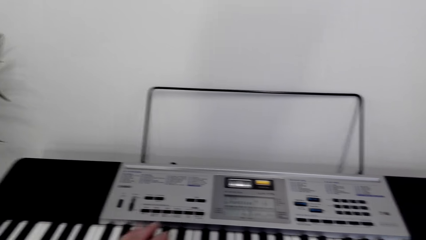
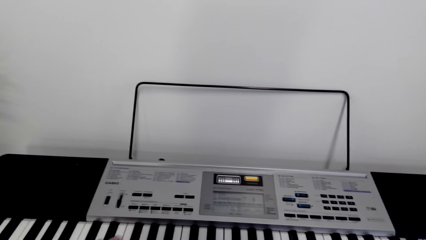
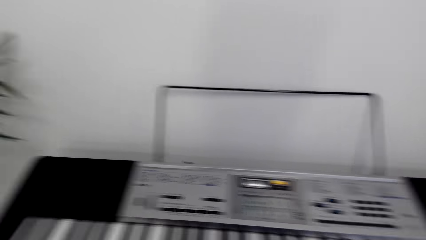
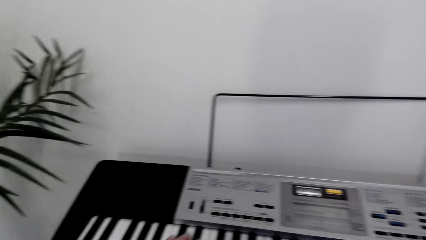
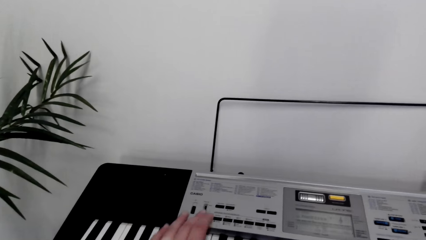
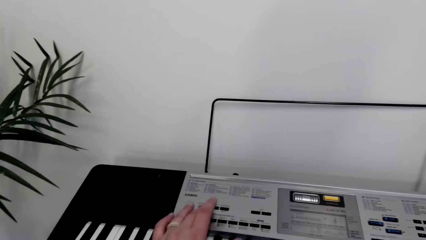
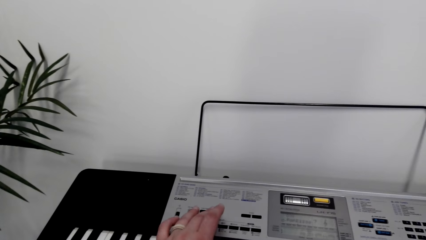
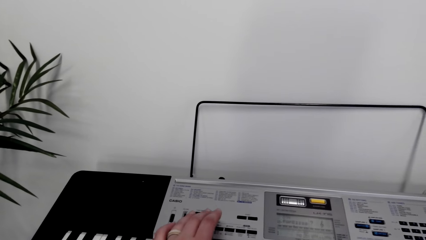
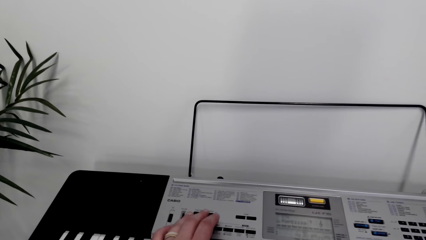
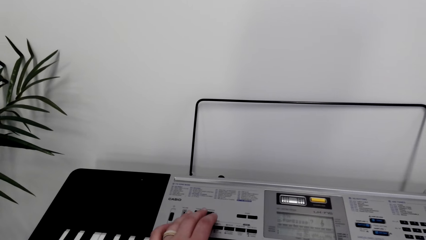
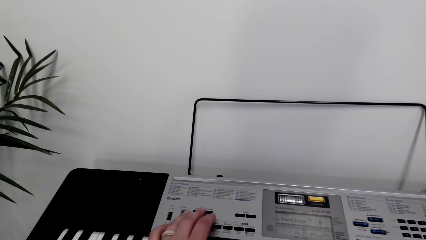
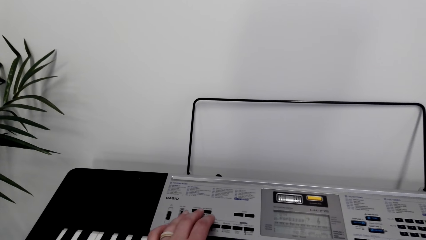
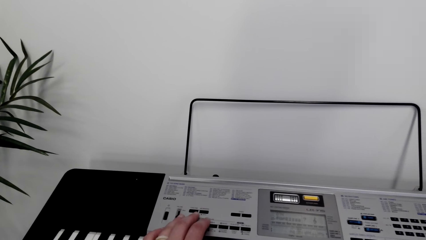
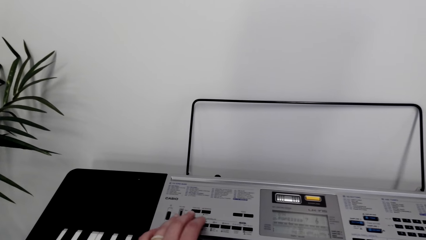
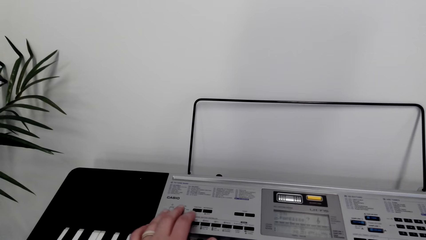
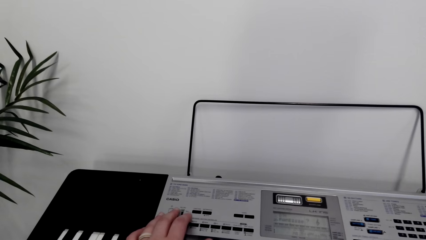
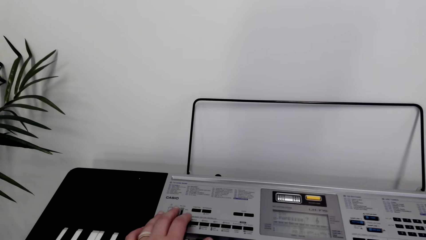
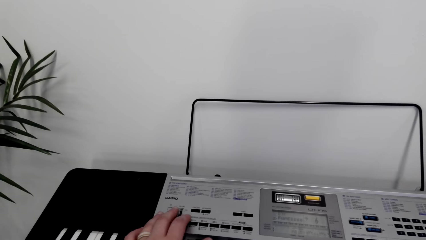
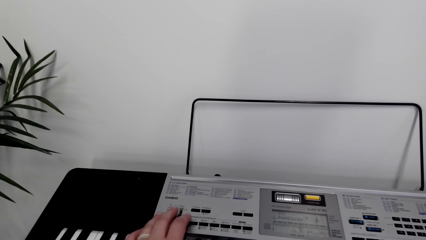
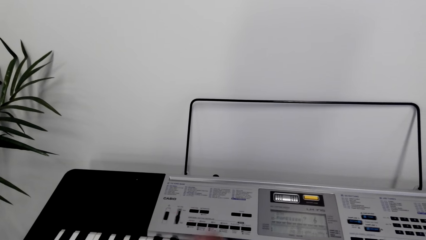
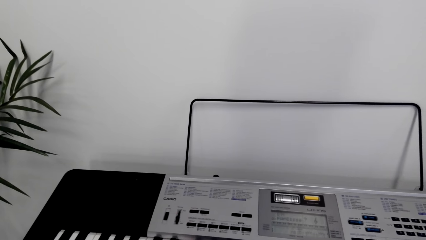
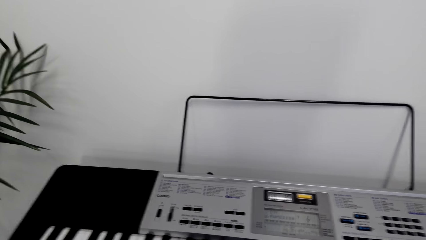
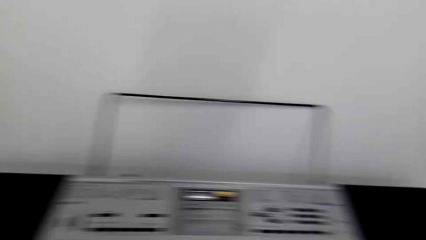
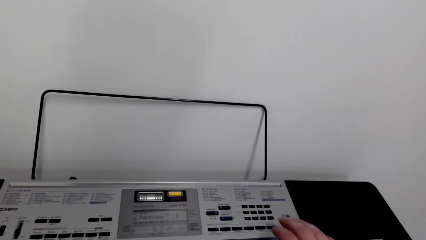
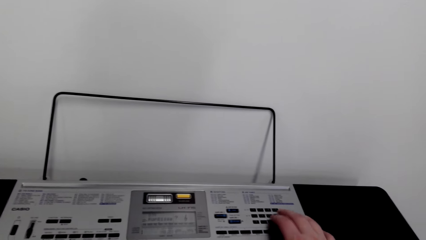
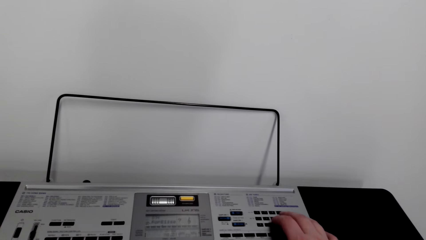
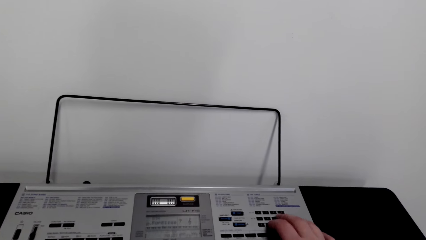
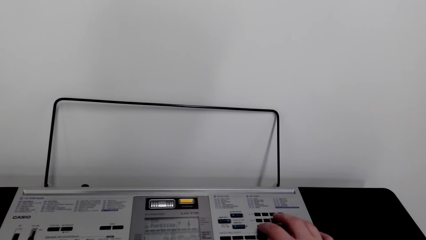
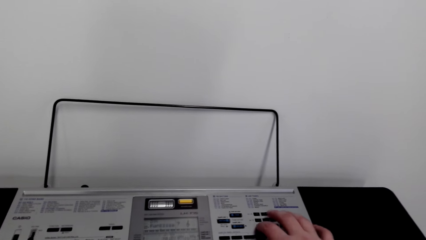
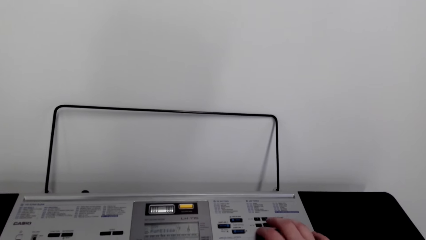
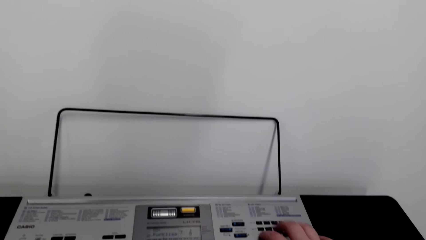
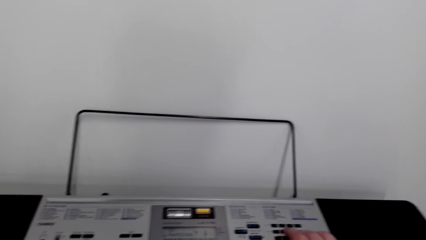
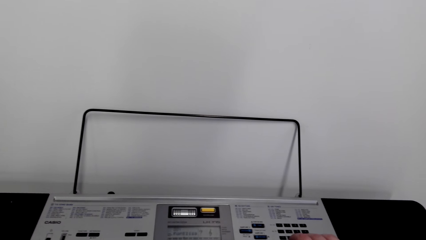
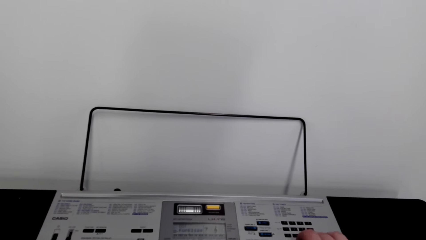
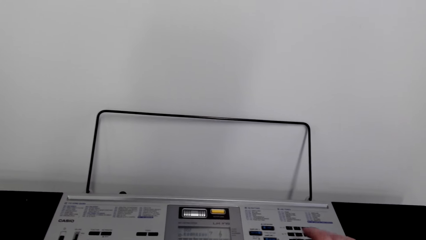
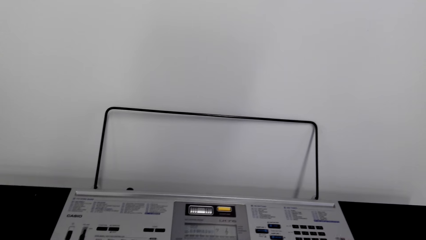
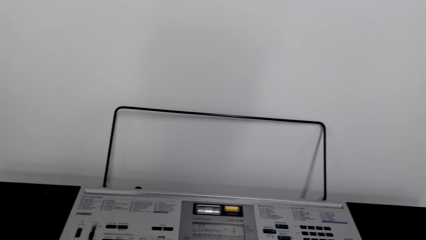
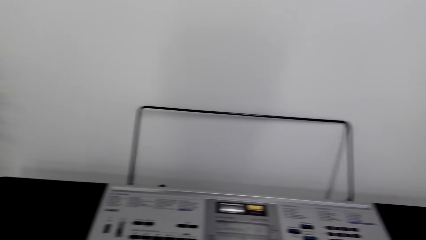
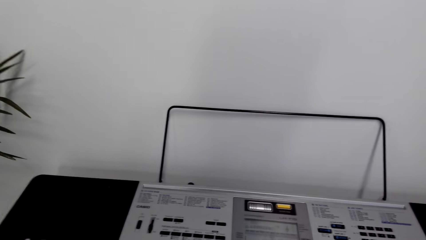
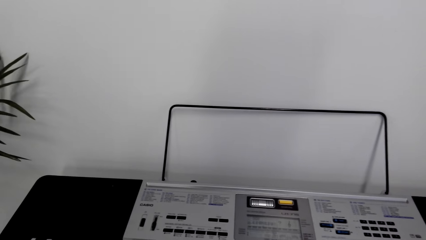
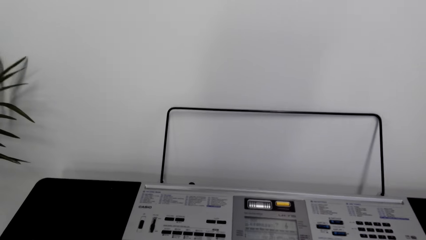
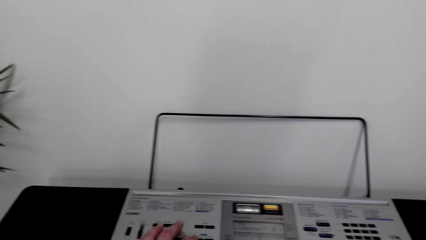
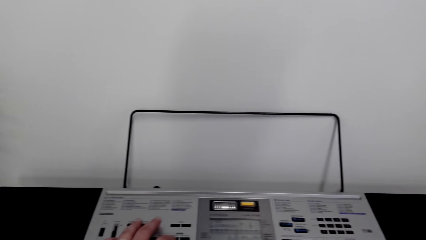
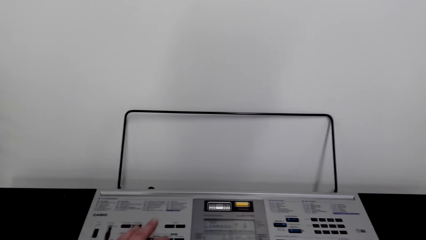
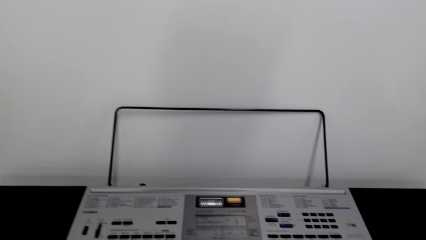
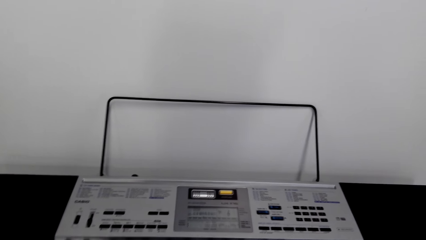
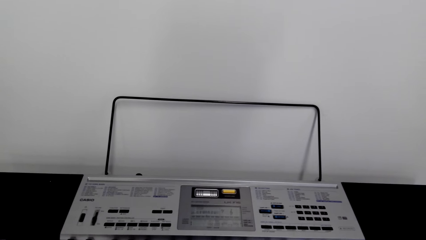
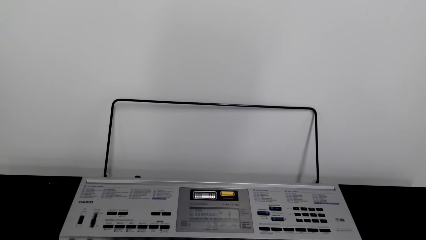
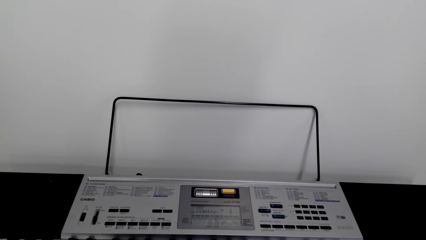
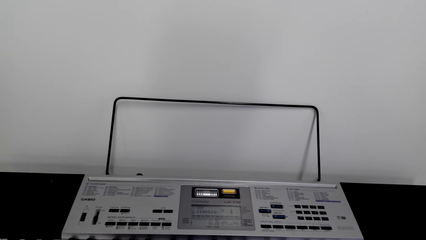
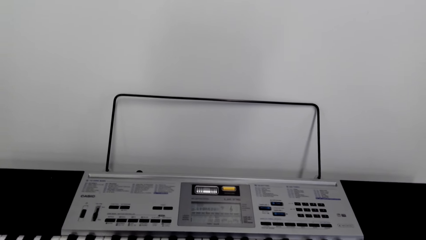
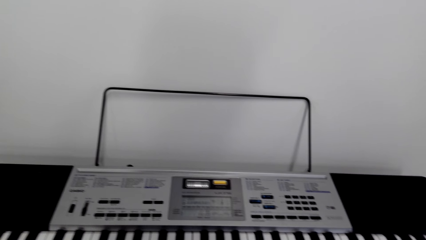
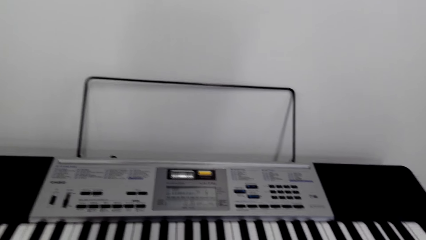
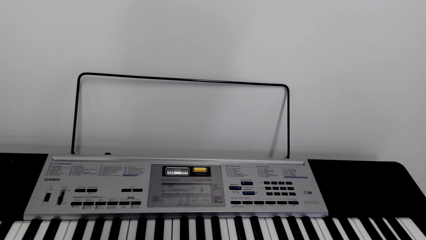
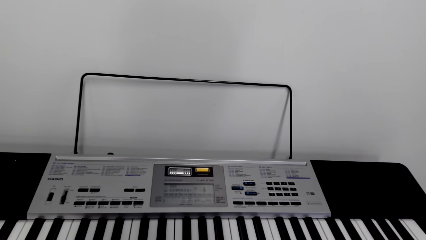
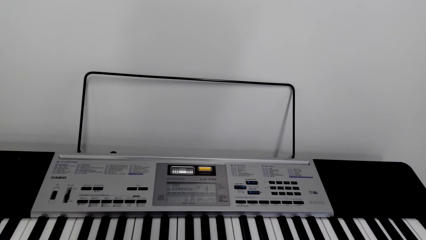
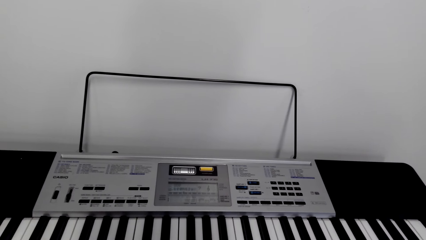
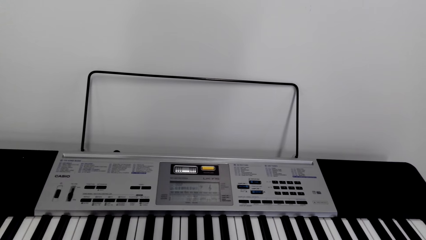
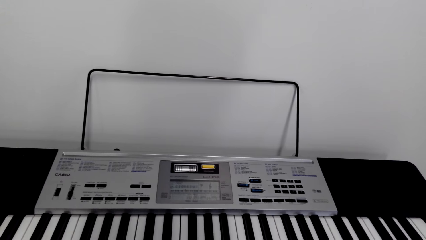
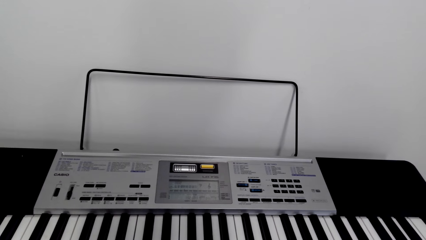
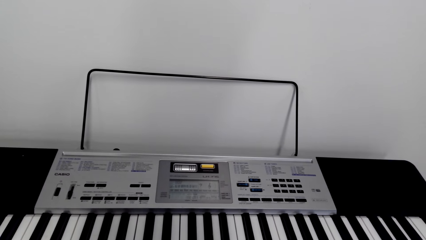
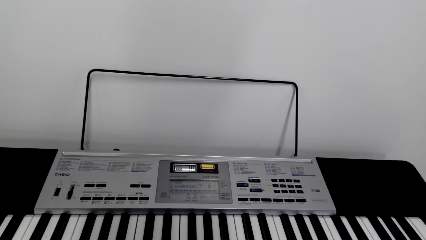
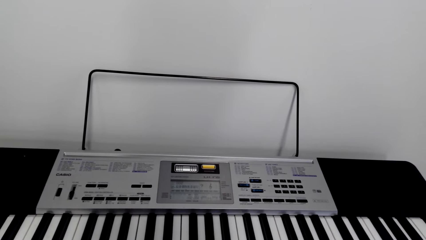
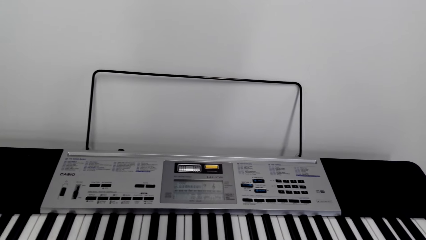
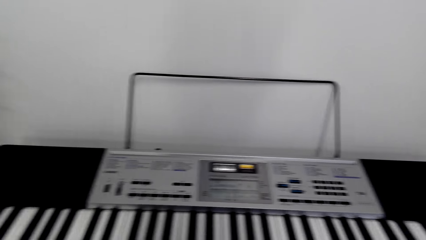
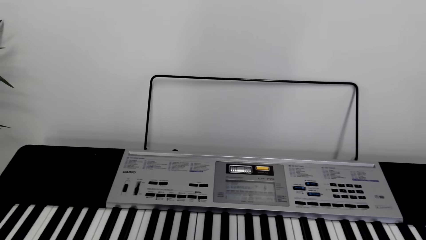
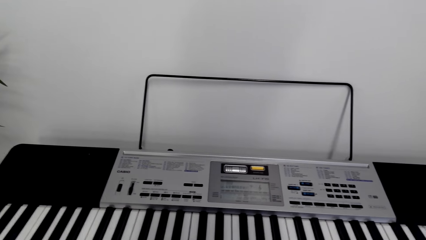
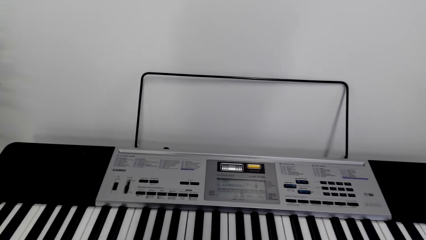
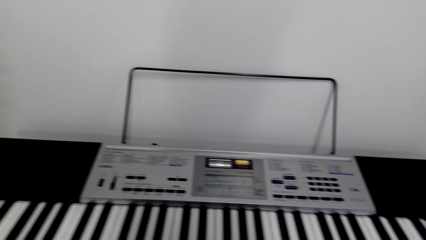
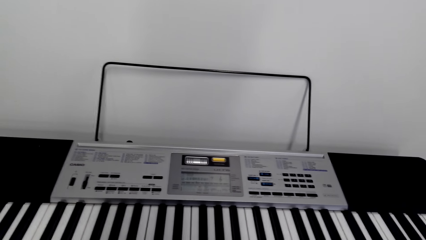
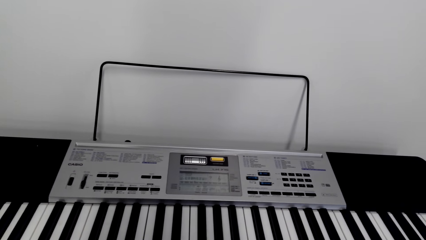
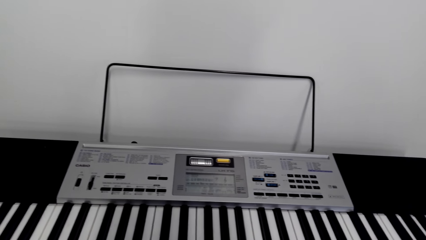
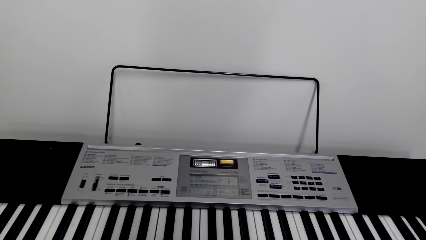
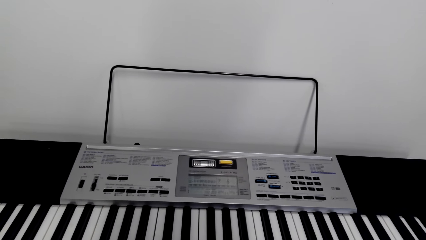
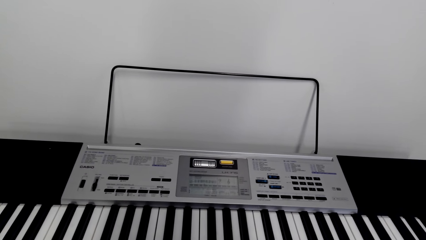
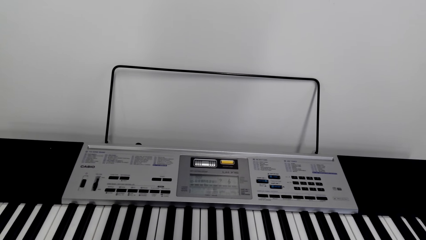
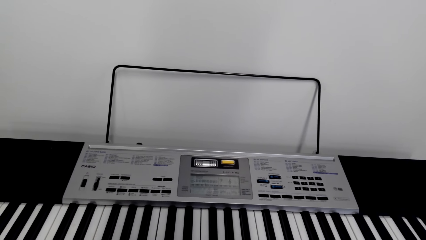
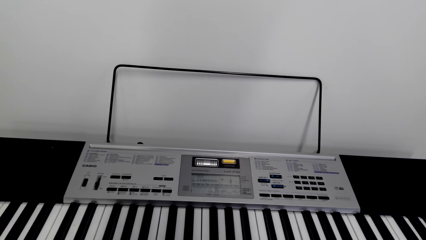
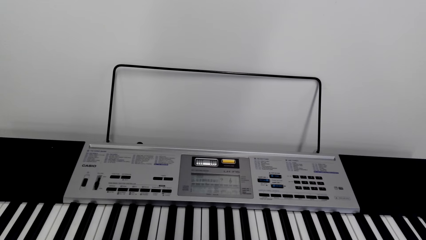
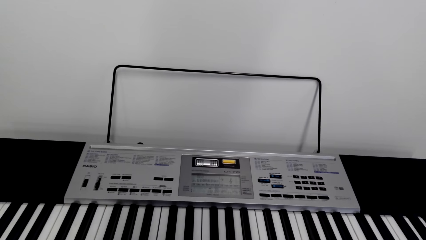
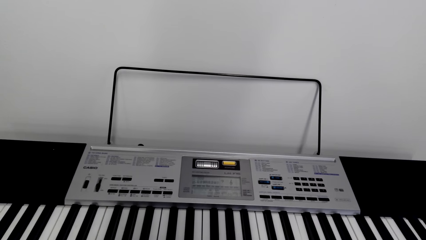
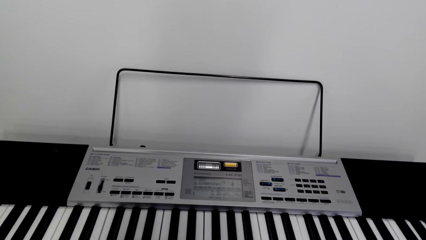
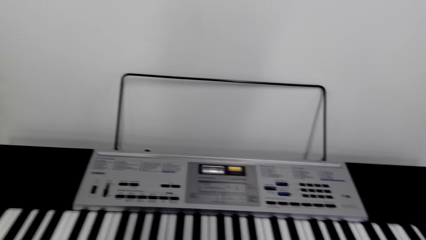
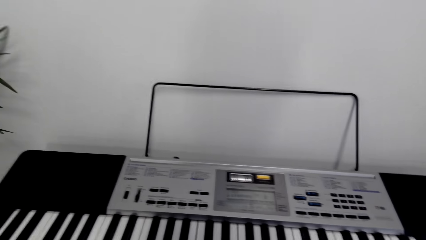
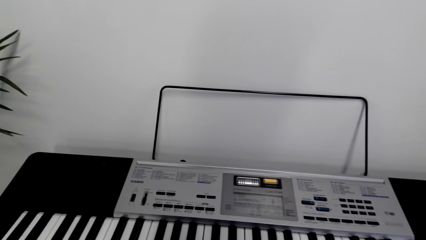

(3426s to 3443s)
The camera wearer plays the piano.
